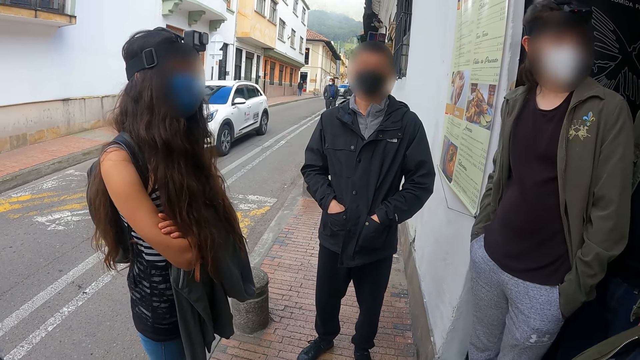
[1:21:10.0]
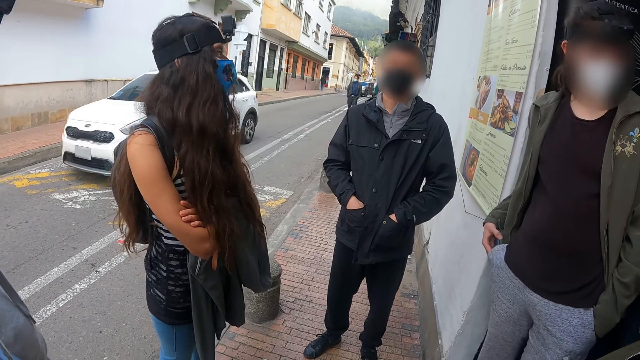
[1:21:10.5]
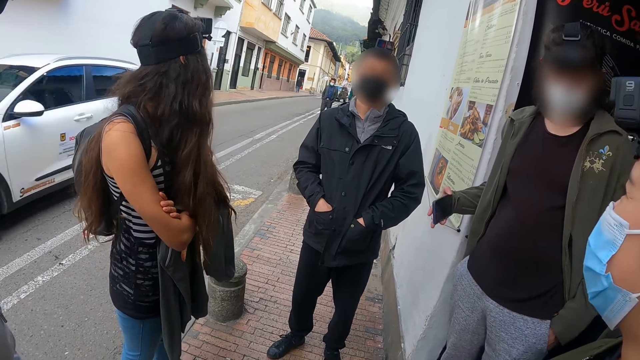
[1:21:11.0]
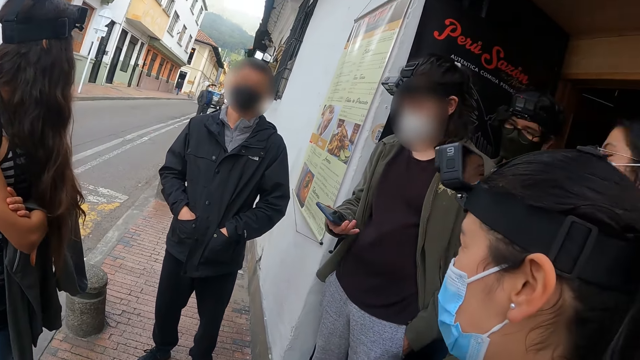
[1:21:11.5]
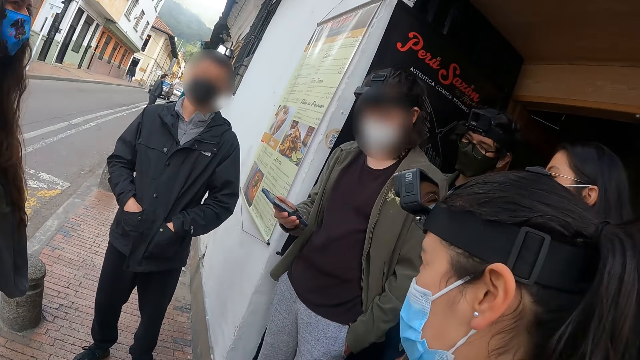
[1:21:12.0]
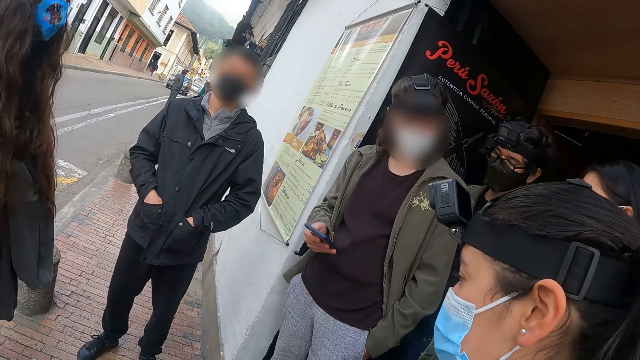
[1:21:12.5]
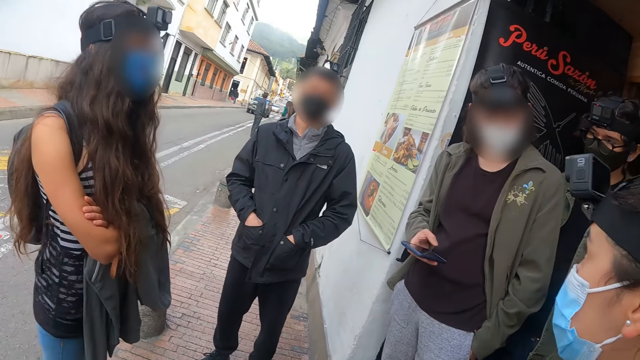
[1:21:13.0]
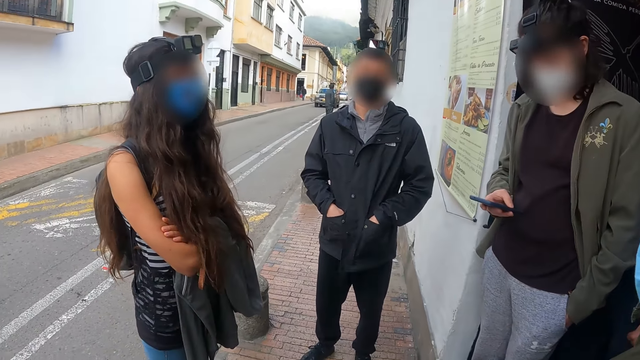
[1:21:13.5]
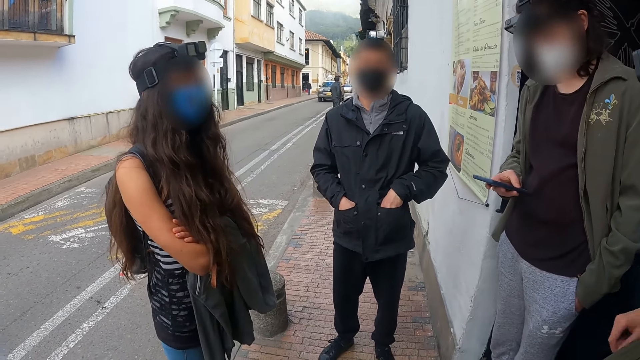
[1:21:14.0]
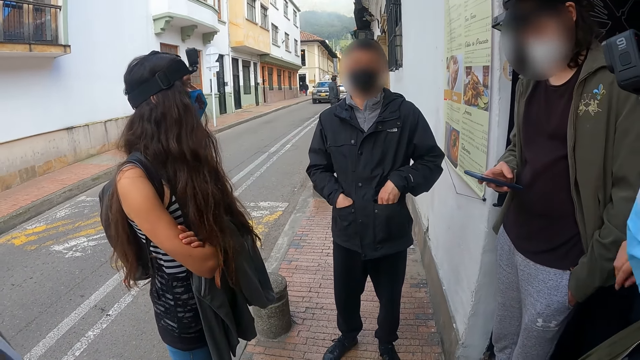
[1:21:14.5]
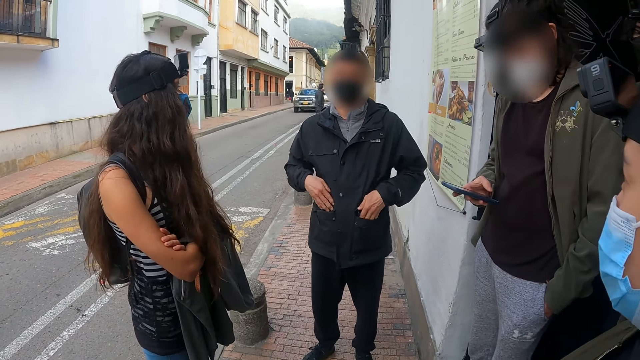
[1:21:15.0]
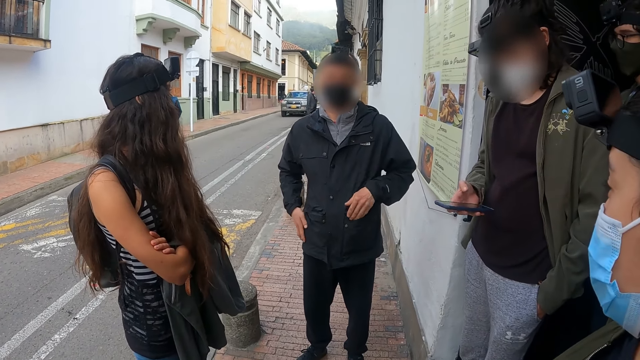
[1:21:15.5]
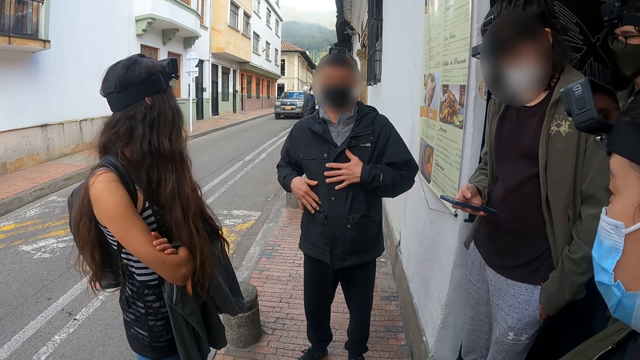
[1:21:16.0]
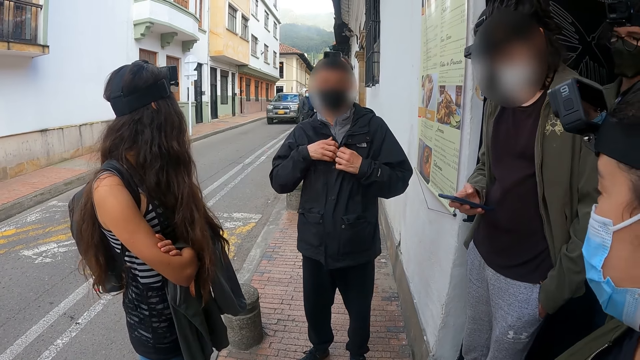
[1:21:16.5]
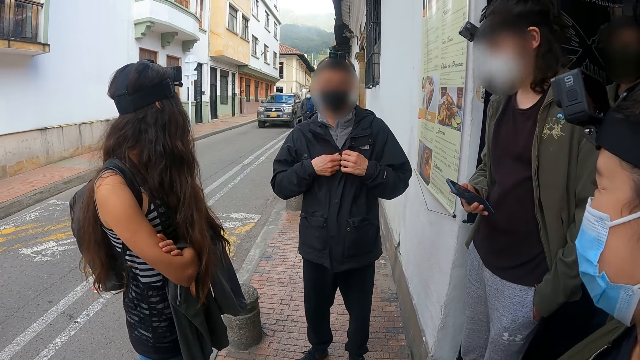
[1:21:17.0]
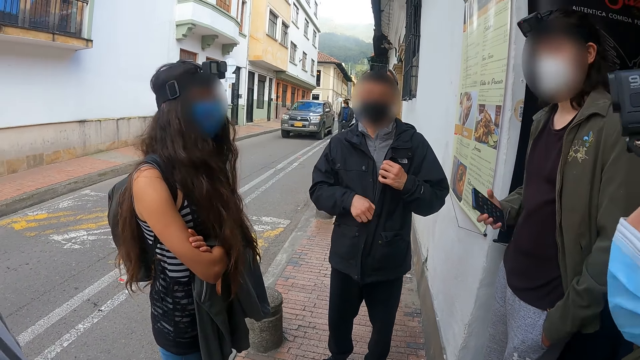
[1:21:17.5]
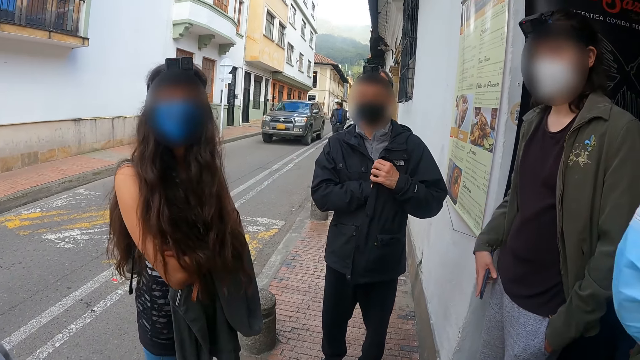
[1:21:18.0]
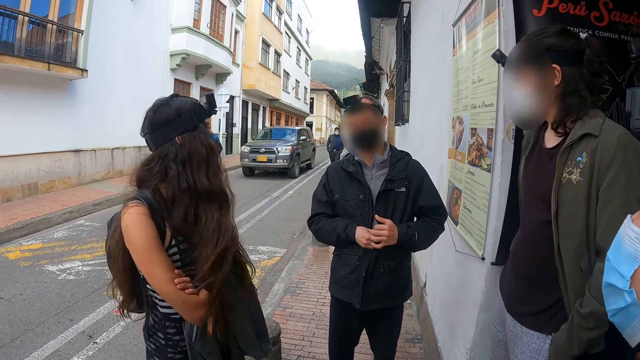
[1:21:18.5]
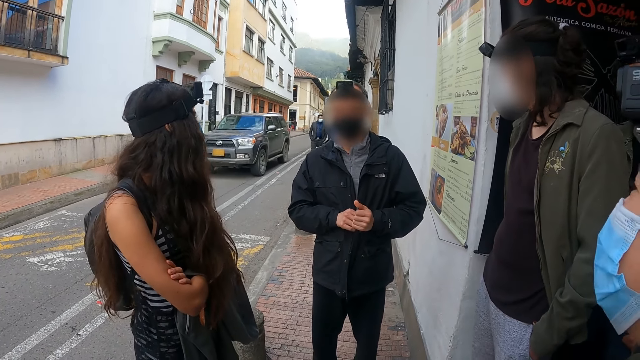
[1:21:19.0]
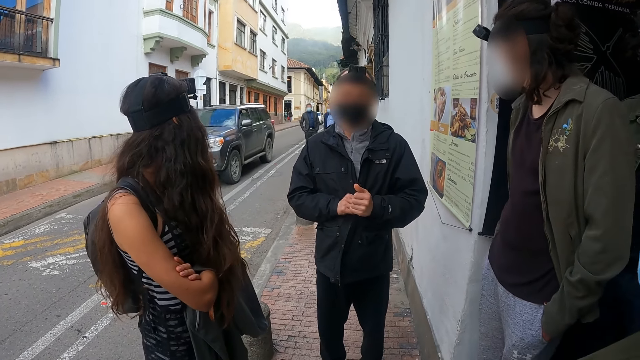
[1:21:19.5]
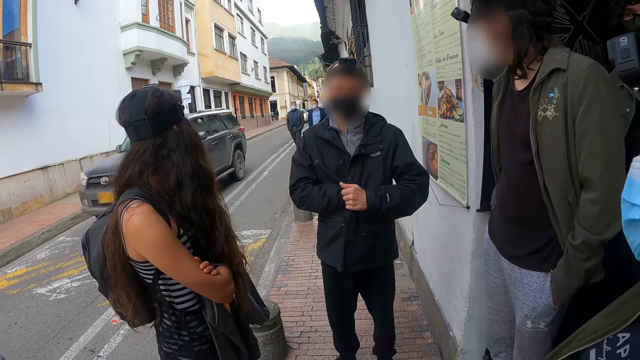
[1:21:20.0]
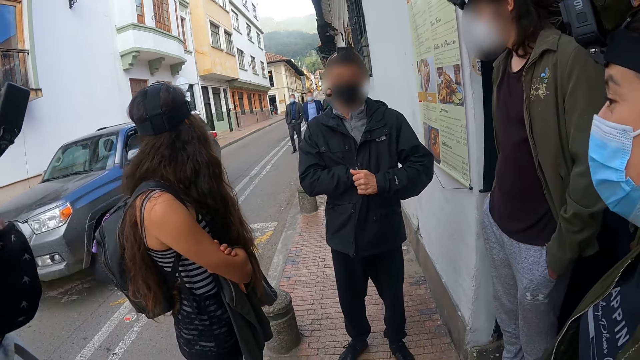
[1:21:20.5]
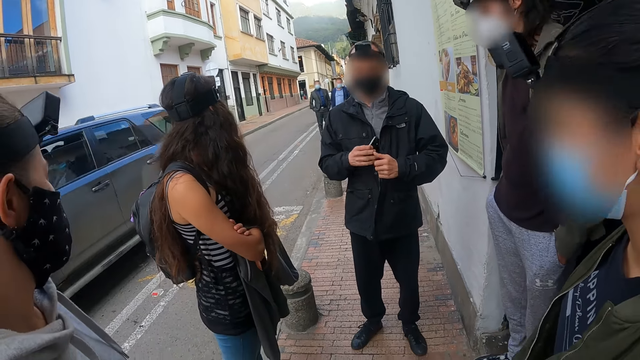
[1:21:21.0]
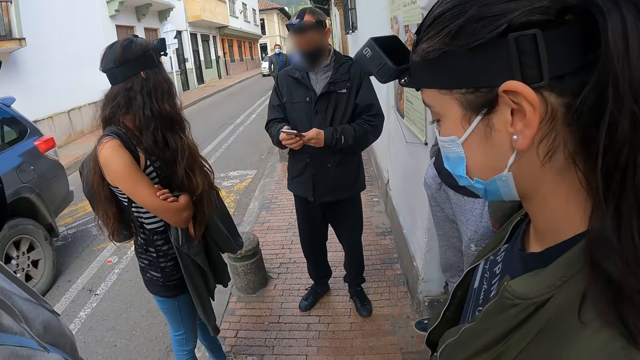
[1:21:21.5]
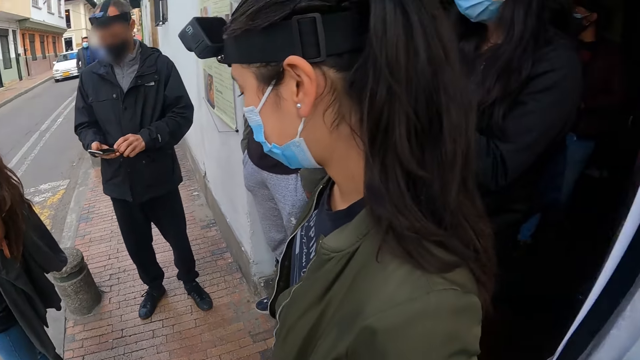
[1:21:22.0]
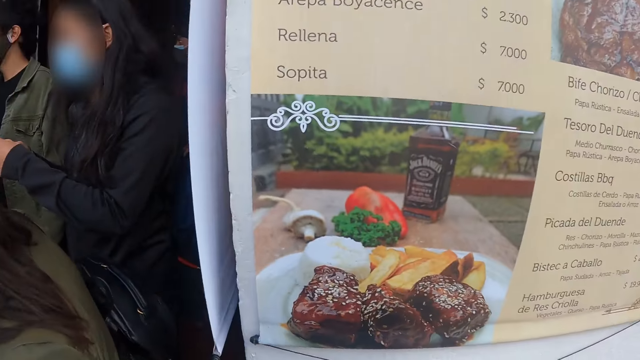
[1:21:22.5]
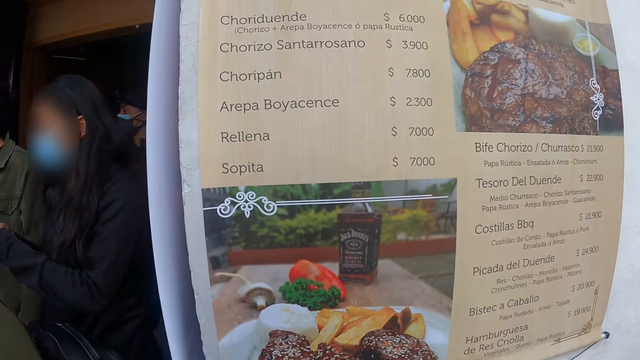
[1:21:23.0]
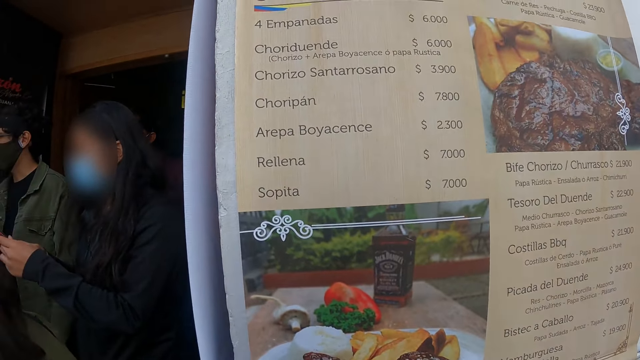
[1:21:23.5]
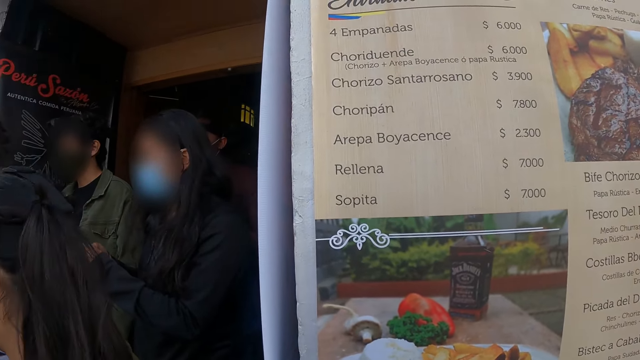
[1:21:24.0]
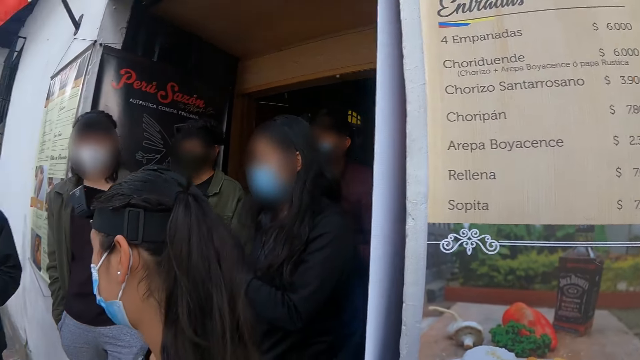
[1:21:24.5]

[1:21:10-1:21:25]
A man pulls out a phone. Another man removes his hand from the pocket. A third man touches his jacket and opens the jacket's zip. A fourth man puts the phone away. The third man picks up the phone from the pocket and operates the phone. The camera wearer looks around.

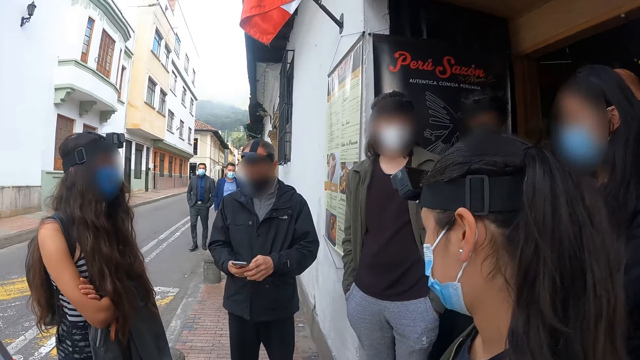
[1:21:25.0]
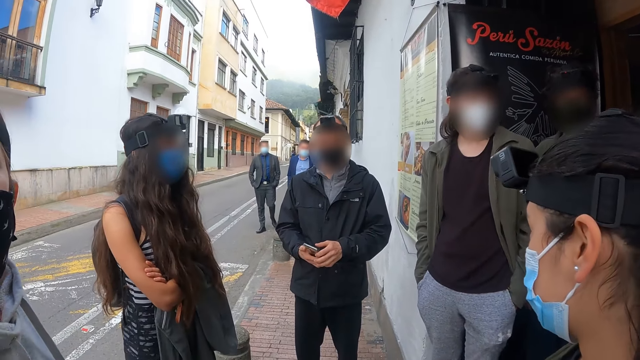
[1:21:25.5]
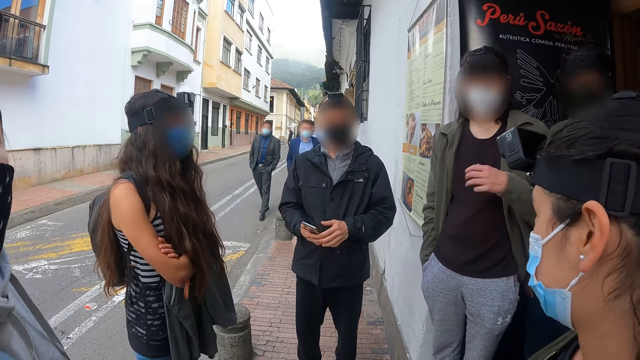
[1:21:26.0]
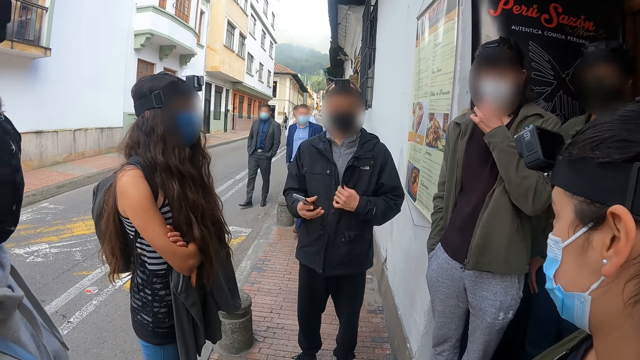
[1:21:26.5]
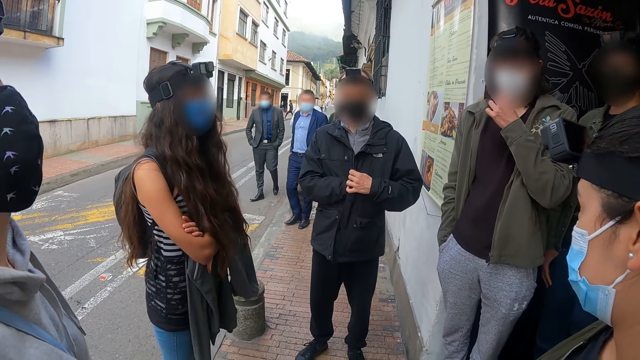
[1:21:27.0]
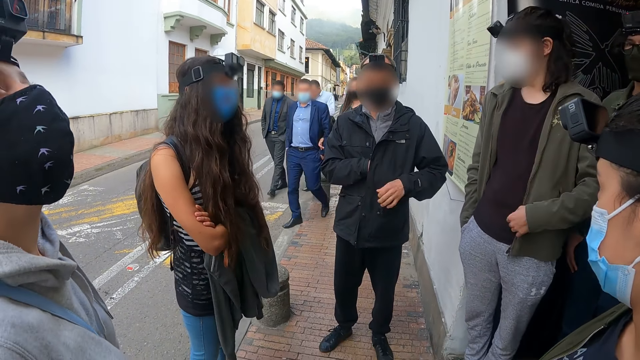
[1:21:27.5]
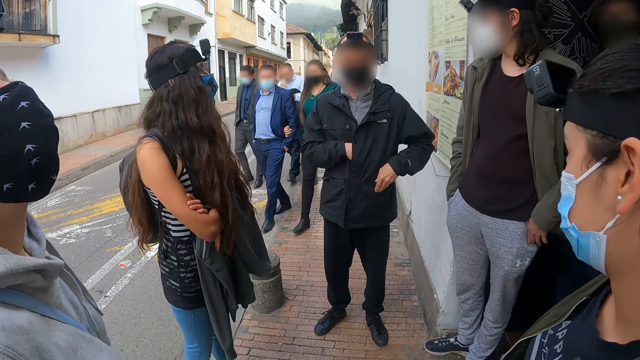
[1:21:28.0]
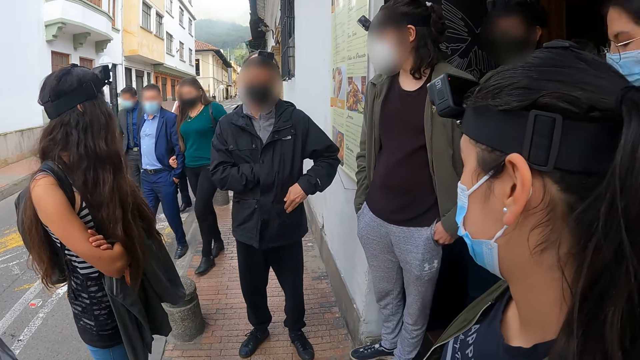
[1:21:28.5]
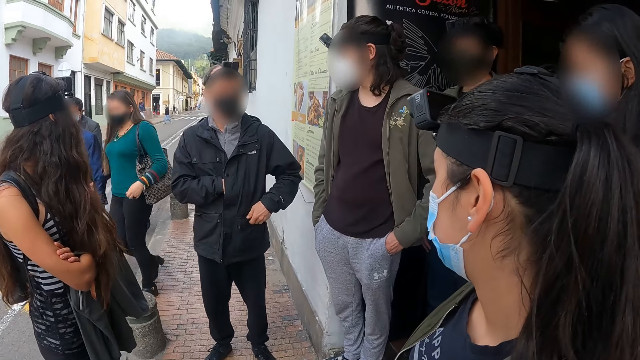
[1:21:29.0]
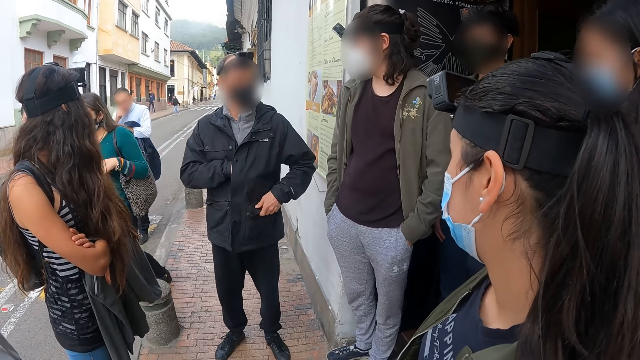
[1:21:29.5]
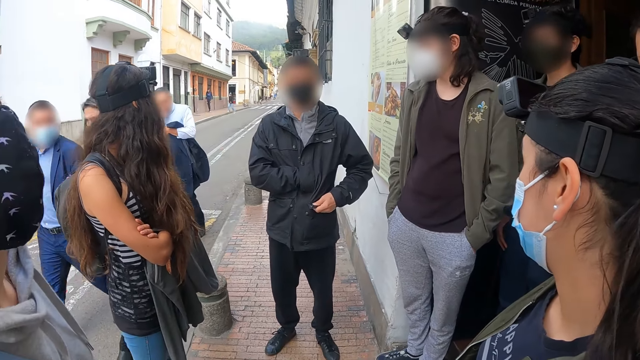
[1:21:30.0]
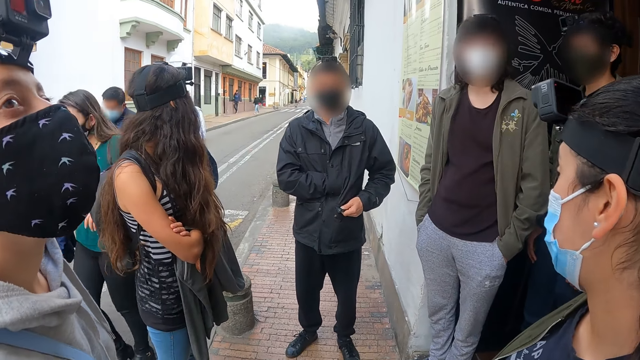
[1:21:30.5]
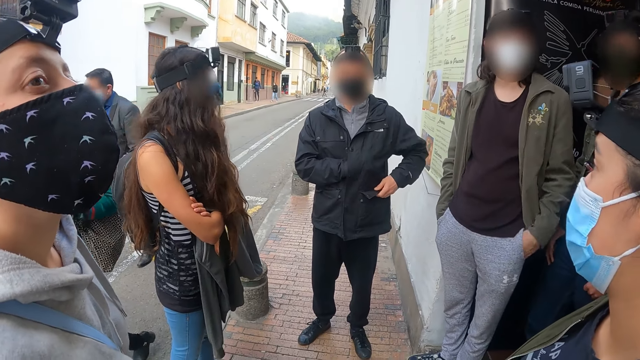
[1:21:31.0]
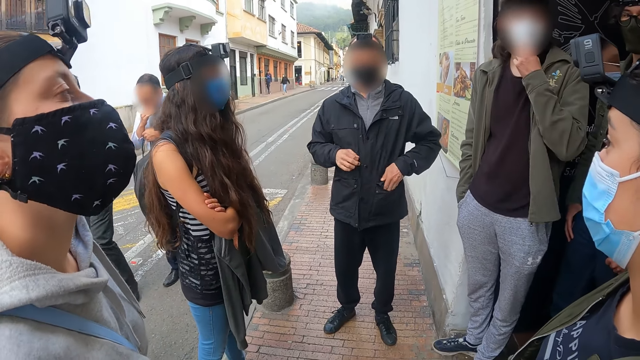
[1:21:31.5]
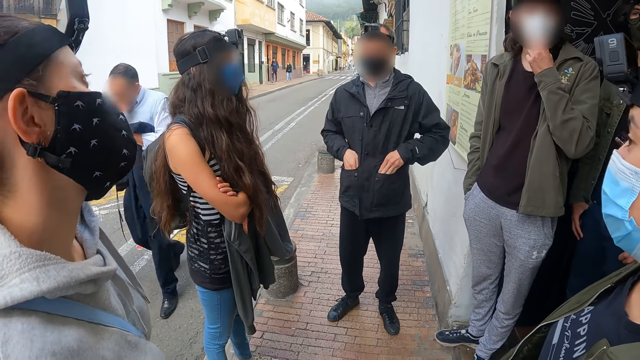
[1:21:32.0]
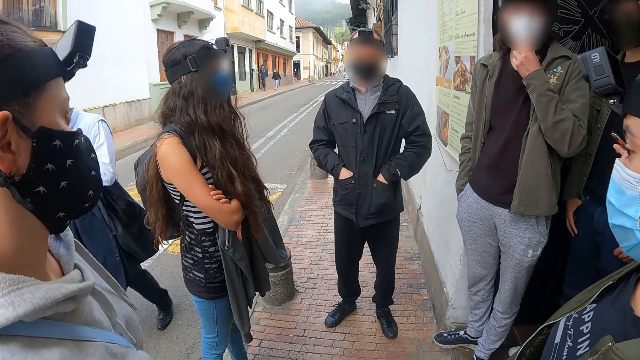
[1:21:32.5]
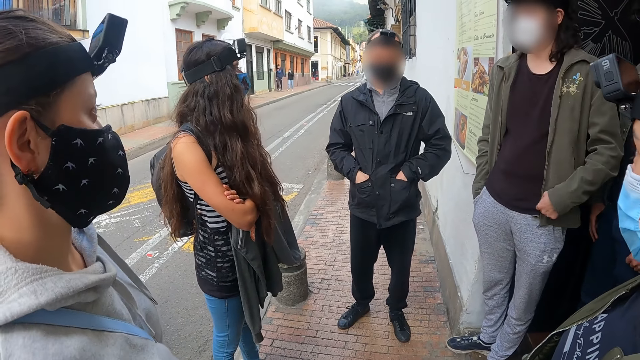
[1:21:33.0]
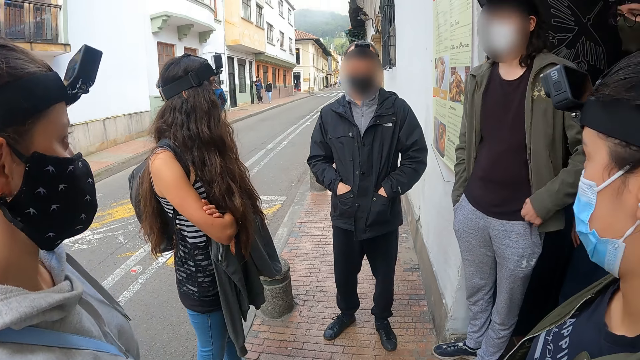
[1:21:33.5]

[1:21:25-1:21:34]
A man holds his jacket. Another man touches the mask. The first man puts the phone in the pocket. The other man pockets his hand. The first man pockets the hands. The other man touches the face and touches his jacket.
